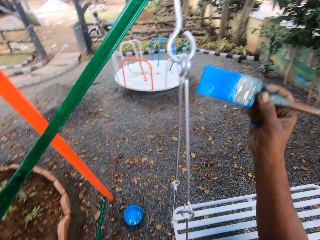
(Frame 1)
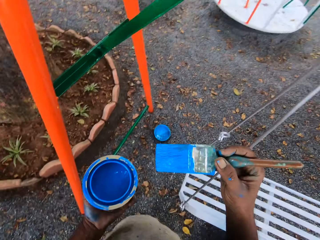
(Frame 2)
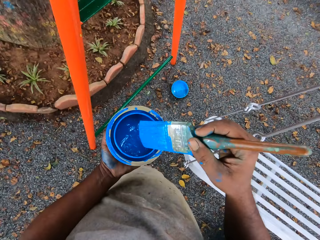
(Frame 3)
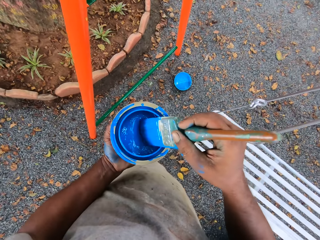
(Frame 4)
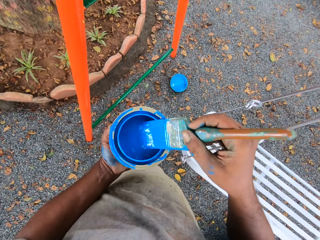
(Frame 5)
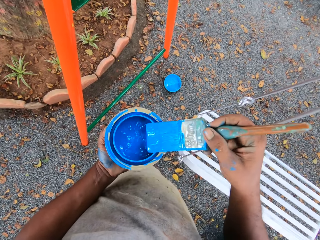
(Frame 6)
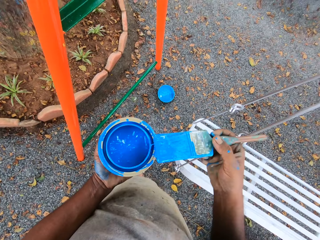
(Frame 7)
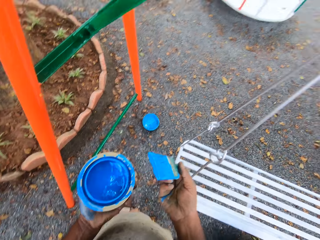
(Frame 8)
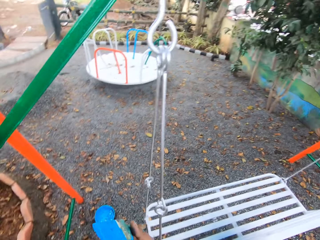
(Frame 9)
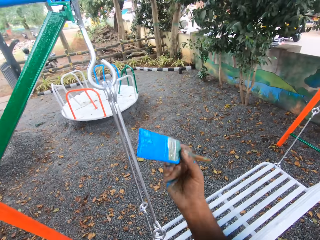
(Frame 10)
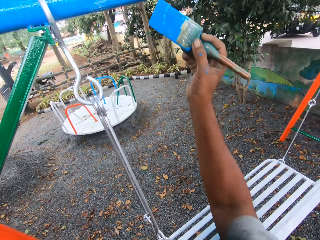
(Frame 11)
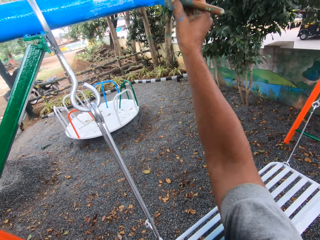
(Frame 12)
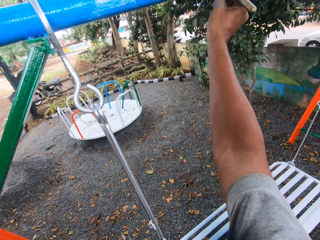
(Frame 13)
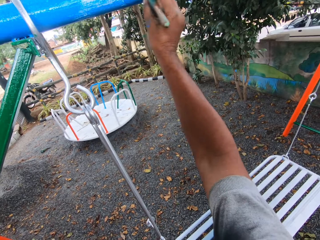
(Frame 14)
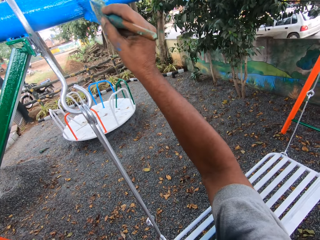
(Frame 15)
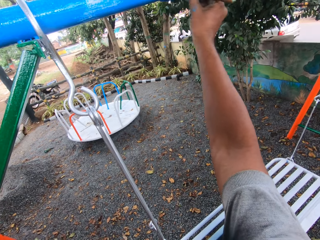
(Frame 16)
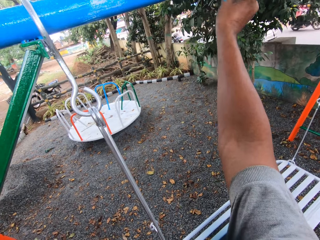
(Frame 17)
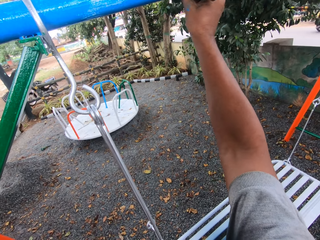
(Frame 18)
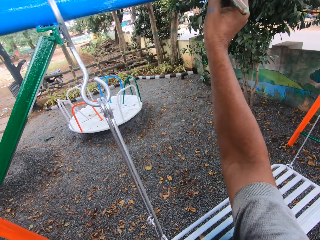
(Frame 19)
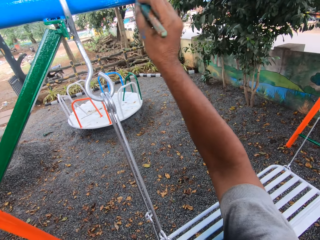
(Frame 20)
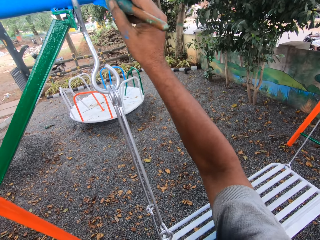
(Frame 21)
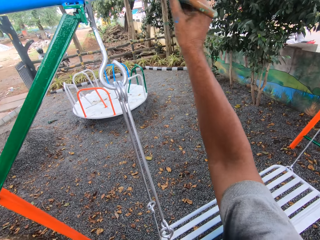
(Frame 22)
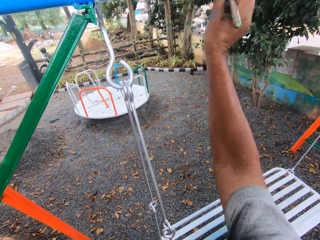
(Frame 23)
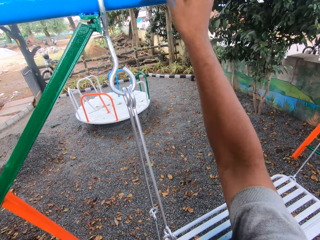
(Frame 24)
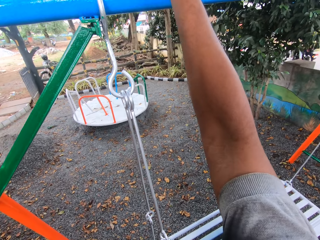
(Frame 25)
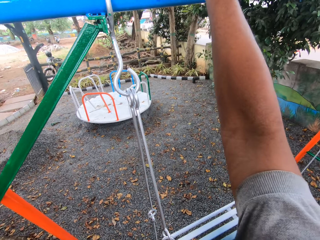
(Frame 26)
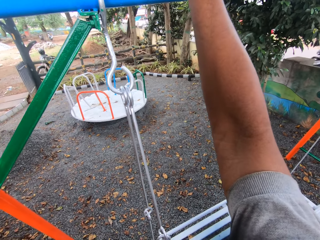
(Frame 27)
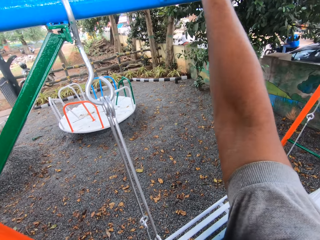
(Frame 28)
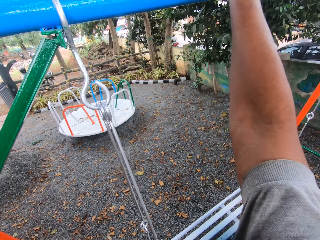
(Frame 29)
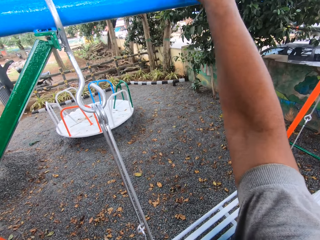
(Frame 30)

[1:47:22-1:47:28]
The camera wearer dips the paint brush into the paint tin or paint can. They rub the paint brush on the paint can. They paint the bar with the paint brush.

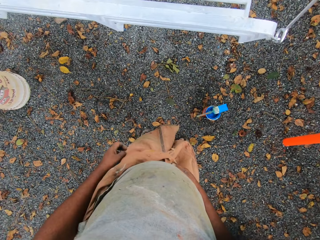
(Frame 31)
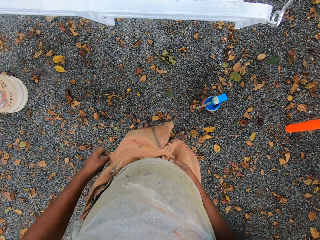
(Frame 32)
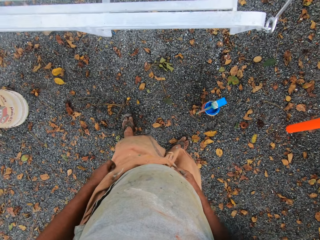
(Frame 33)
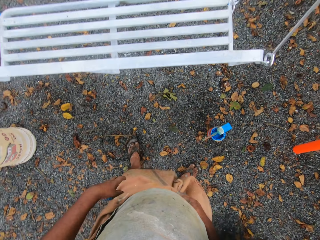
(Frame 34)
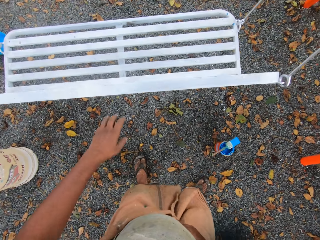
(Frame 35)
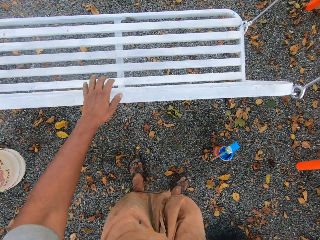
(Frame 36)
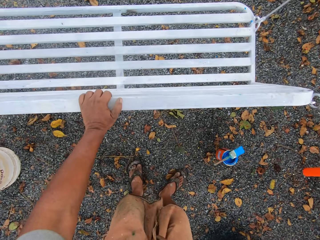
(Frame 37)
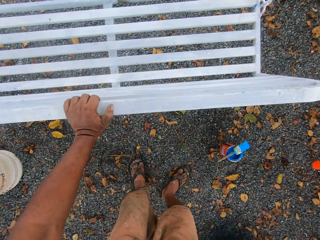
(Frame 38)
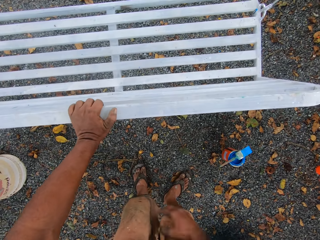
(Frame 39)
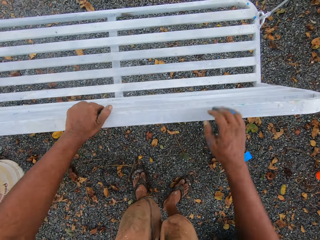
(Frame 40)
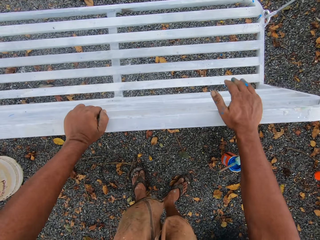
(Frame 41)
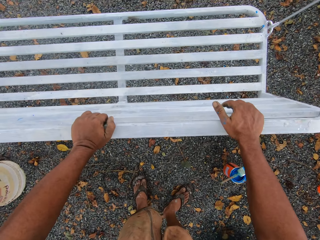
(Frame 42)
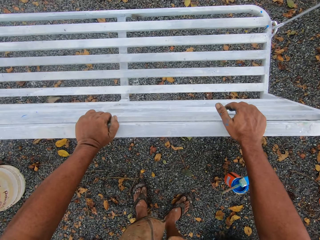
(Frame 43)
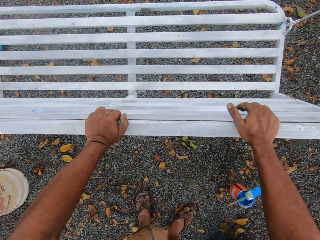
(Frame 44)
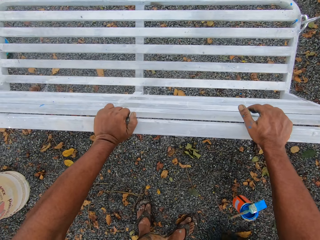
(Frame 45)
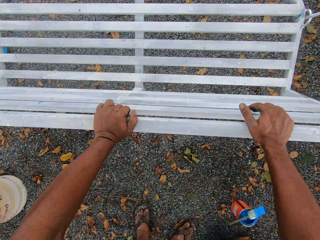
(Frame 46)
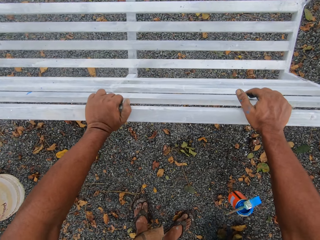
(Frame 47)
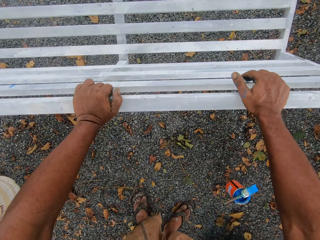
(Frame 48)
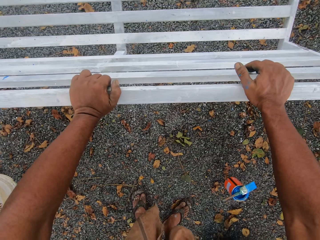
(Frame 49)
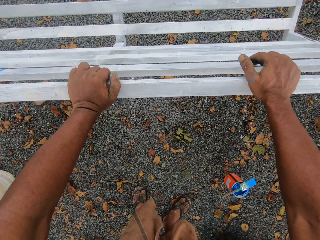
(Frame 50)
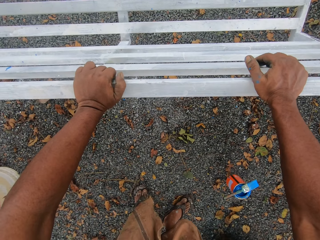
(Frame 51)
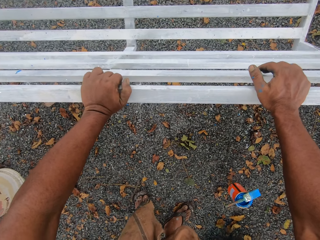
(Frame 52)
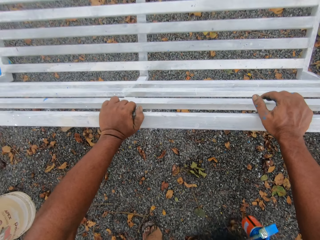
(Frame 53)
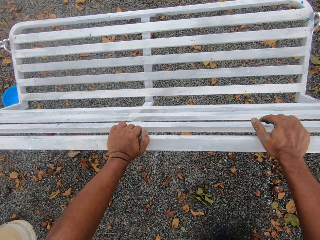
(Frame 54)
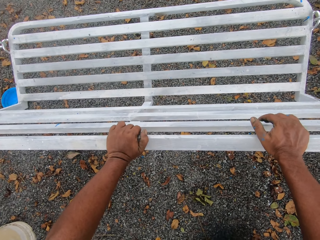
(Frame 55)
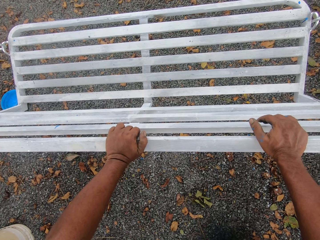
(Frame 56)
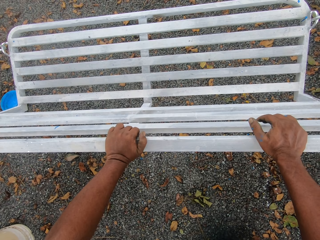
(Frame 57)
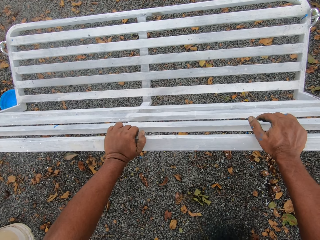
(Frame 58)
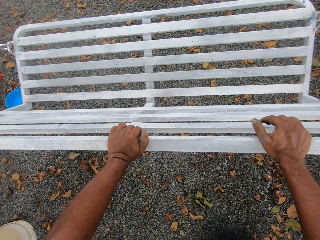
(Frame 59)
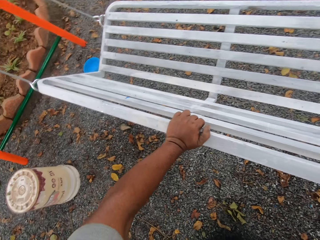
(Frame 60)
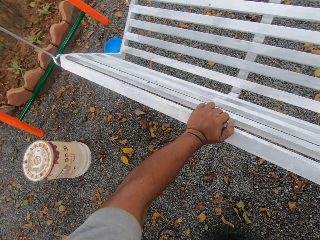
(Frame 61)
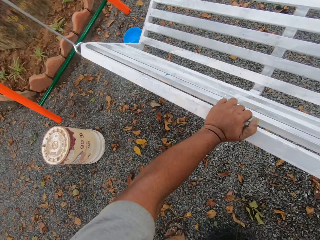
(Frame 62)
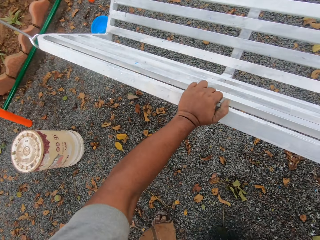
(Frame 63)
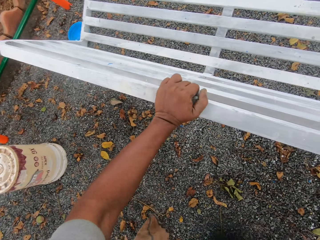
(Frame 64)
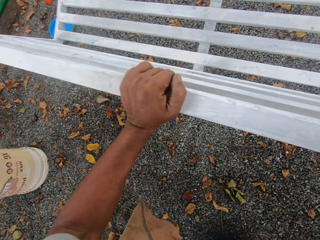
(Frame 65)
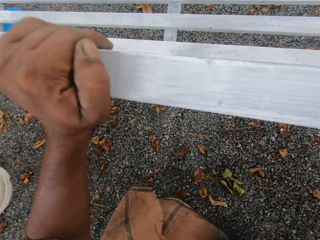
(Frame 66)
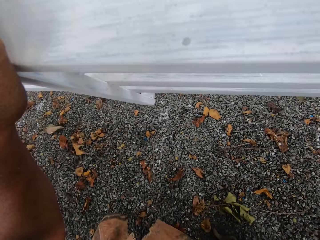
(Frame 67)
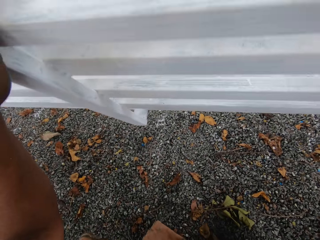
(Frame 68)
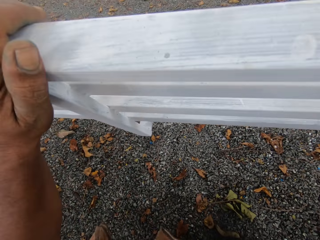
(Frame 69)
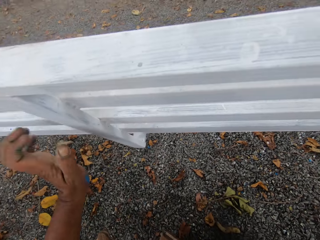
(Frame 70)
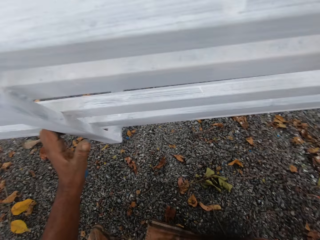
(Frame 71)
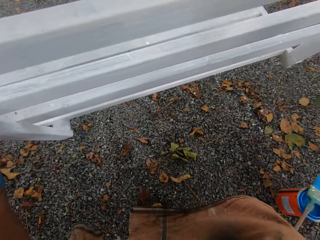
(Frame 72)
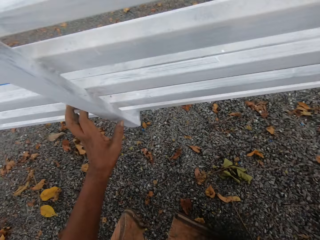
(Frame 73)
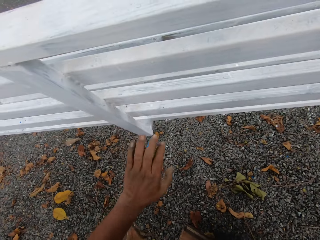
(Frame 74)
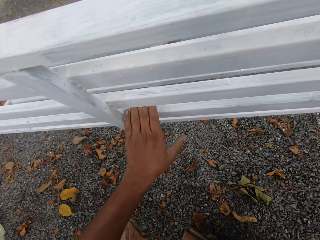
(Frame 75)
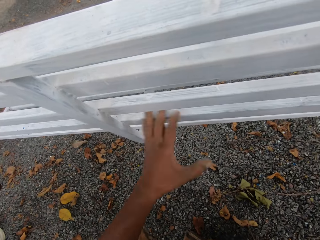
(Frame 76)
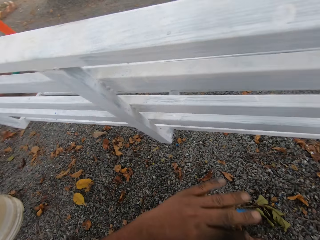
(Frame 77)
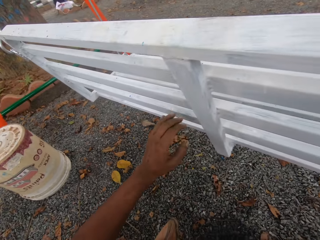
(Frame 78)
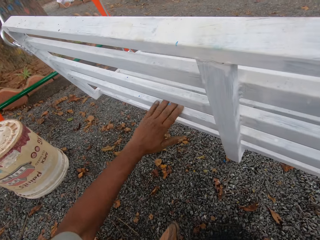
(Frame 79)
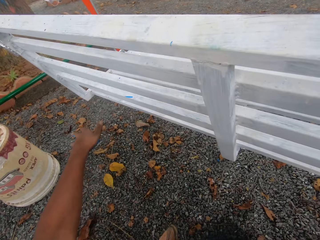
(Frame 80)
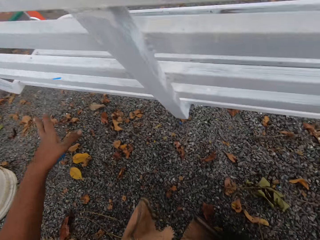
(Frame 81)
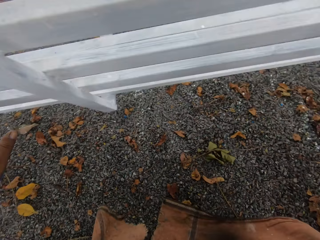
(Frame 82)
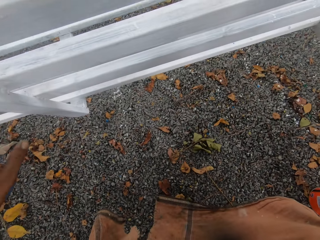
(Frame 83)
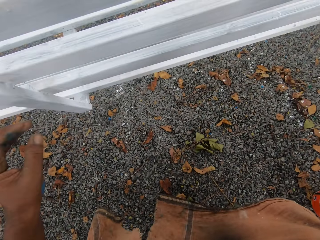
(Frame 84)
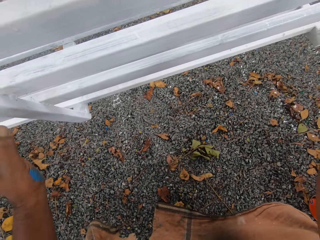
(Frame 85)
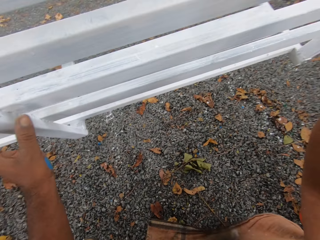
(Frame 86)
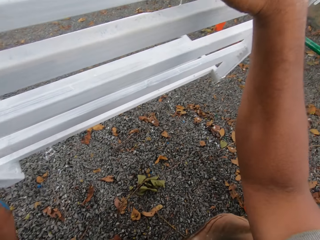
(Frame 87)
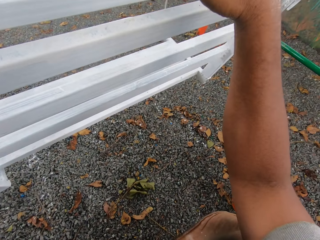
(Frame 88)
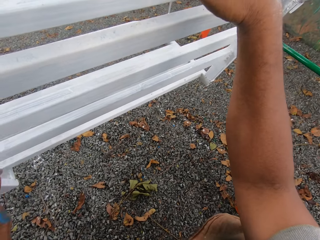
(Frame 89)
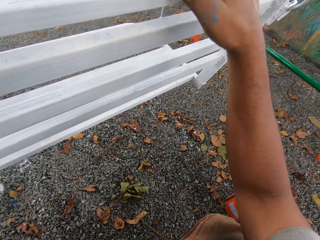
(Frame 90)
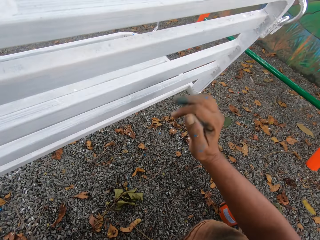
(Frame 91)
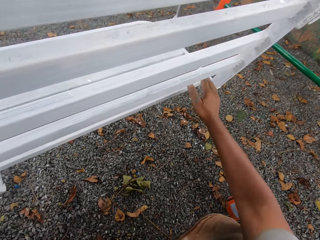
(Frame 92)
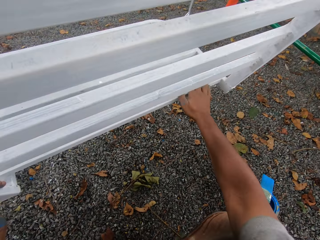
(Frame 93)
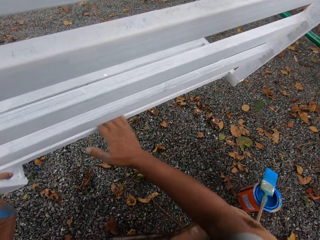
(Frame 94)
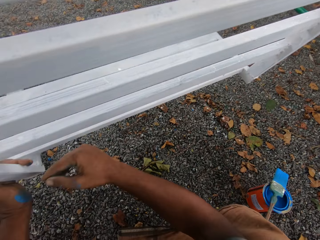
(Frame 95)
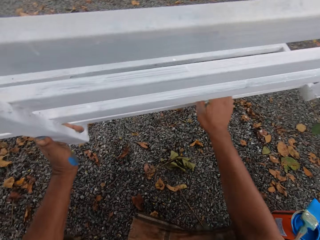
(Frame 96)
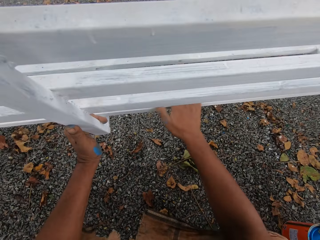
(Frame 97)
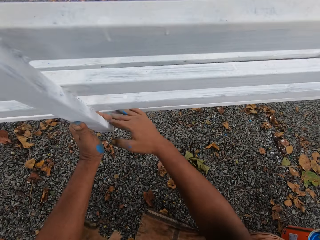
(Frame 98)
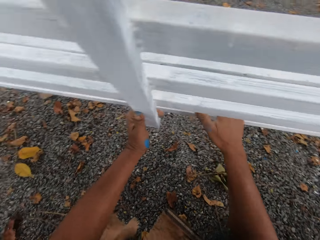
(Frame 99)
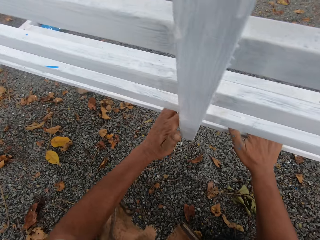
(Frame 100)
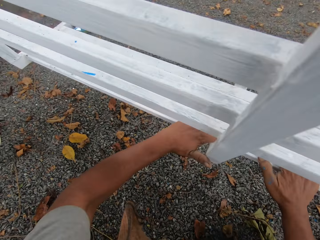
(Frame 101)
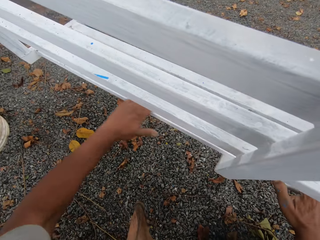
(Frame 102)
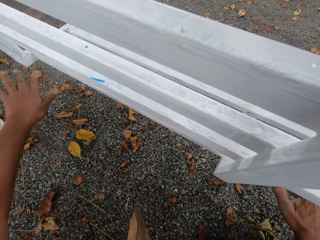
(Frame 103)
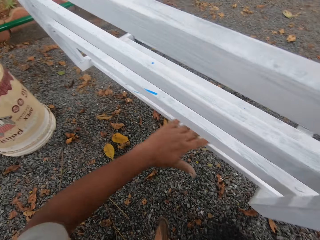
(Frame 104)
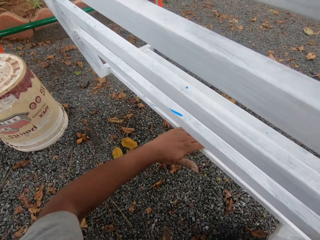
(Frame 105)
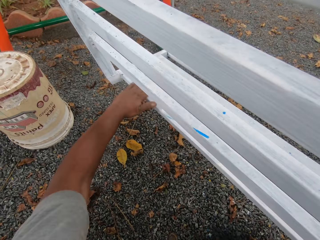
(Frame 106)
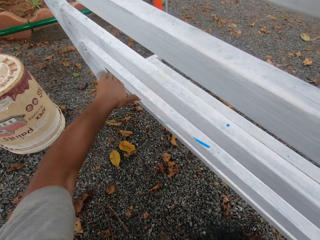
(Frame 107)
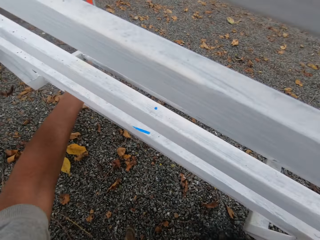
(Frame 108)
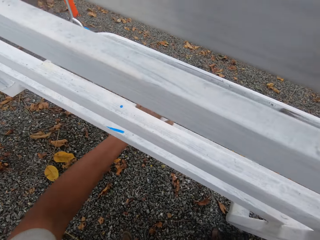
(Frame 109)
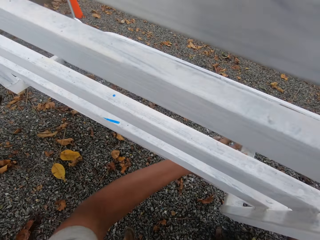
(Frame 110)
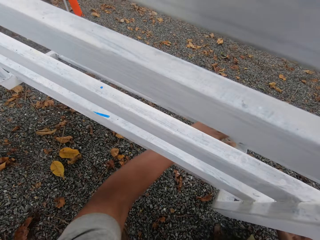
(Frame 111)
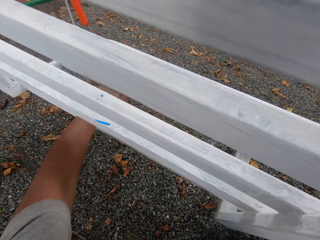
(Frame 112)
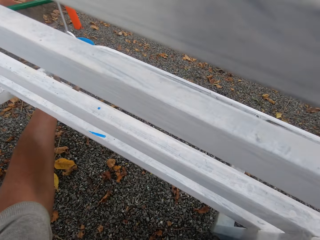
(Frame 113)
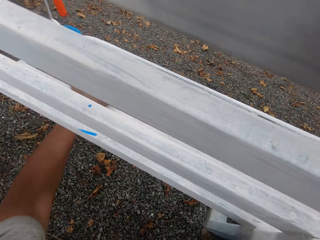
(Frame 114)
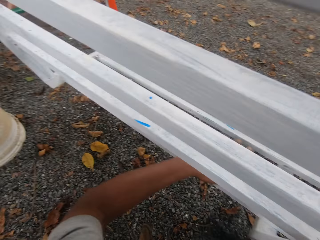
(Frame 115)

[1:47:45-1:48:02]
The camera wearer puts his left hand on the seat of the swing. He puts his right hand on the seat of the swing. He pushes the swing with his two hands. He looks at the left side. He stoops behind the swing seat. He dusts the seat with his hands. He cleans the swing with the right hand. He cleans the swing with the left hand.
